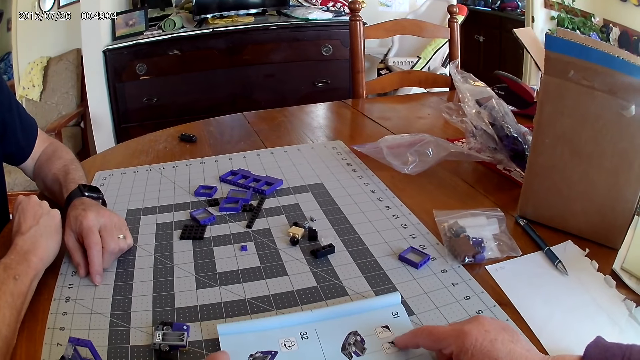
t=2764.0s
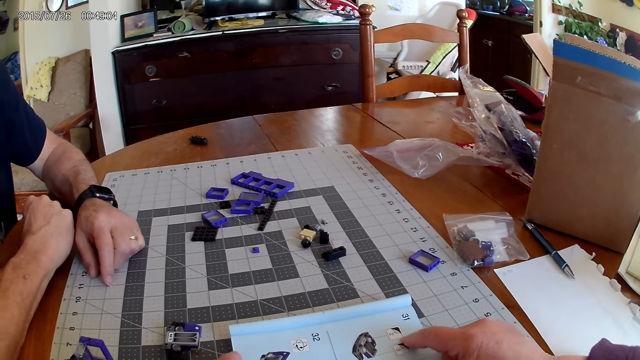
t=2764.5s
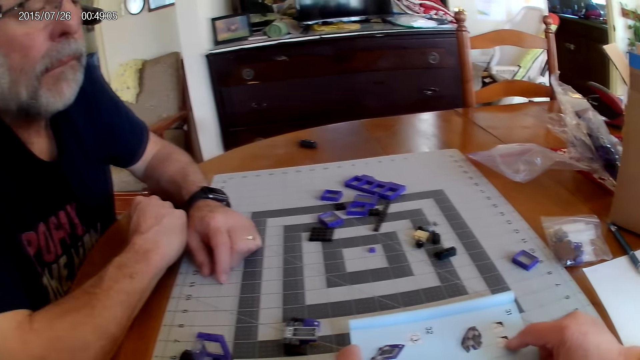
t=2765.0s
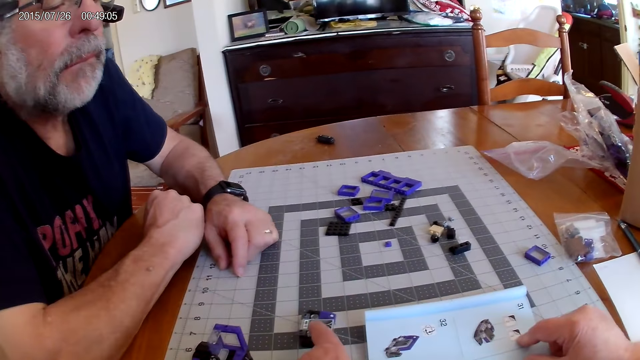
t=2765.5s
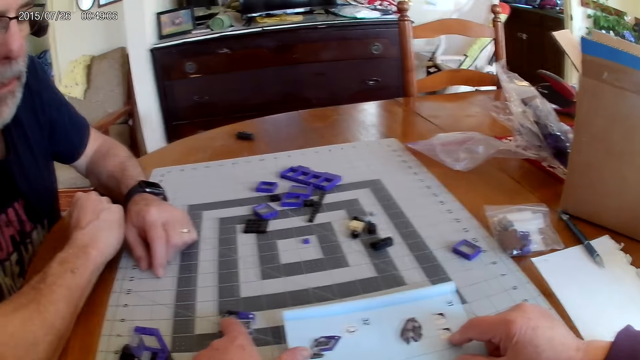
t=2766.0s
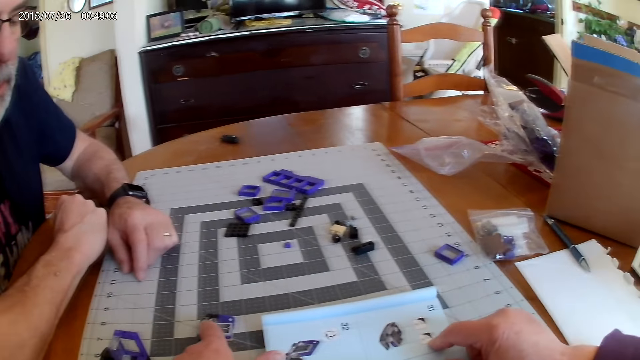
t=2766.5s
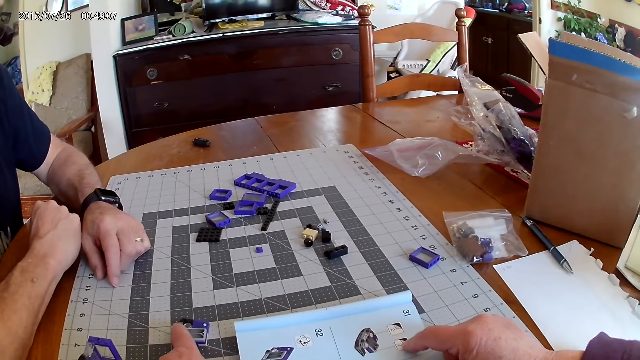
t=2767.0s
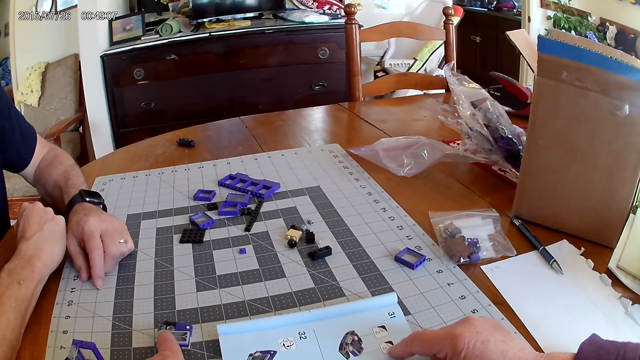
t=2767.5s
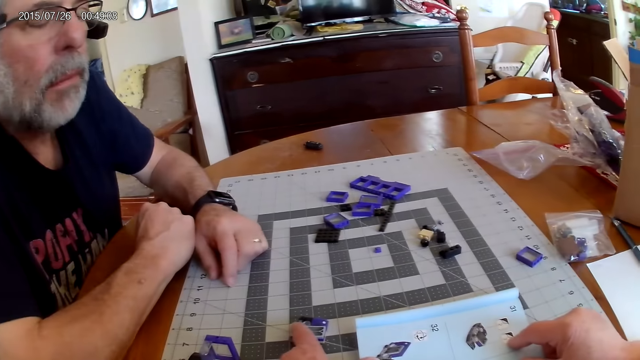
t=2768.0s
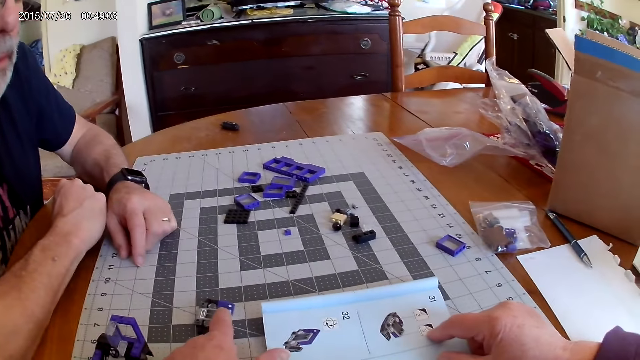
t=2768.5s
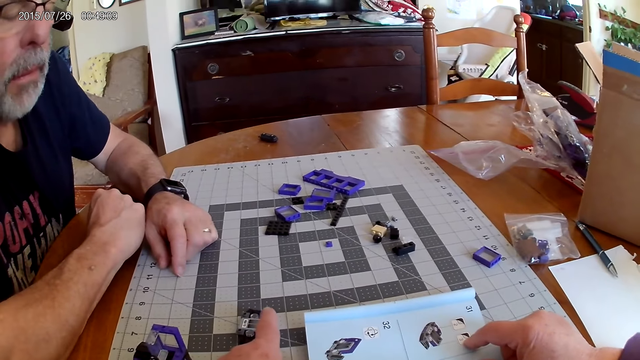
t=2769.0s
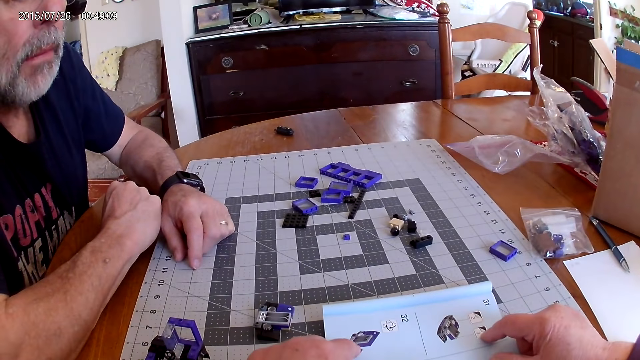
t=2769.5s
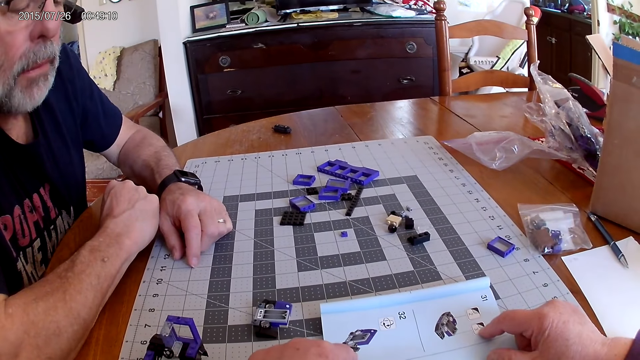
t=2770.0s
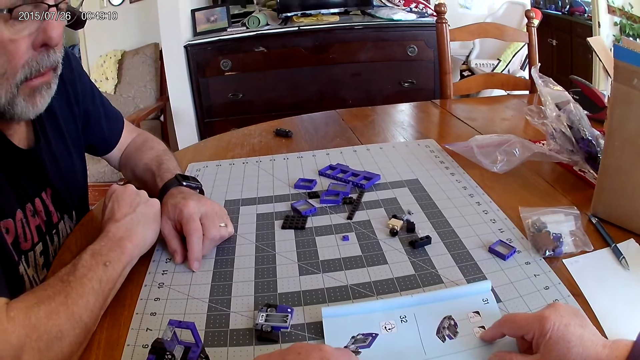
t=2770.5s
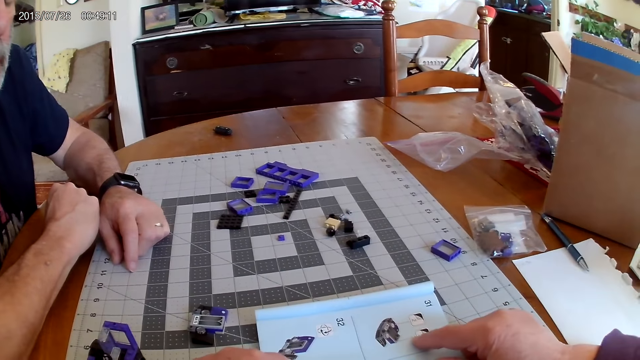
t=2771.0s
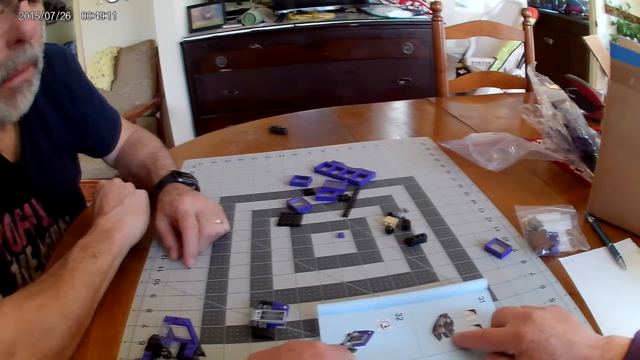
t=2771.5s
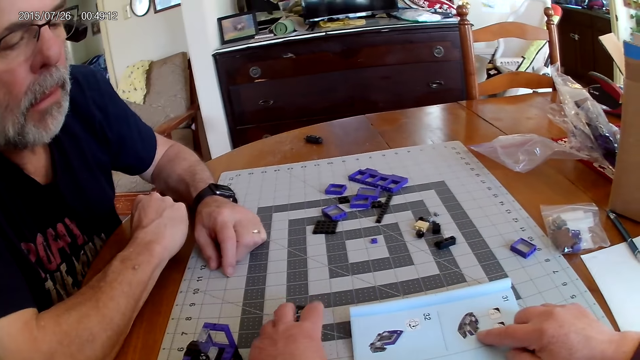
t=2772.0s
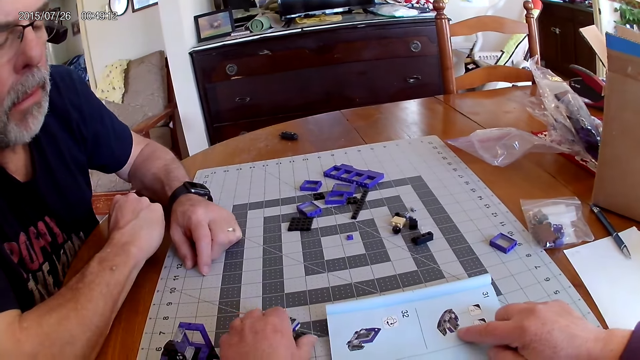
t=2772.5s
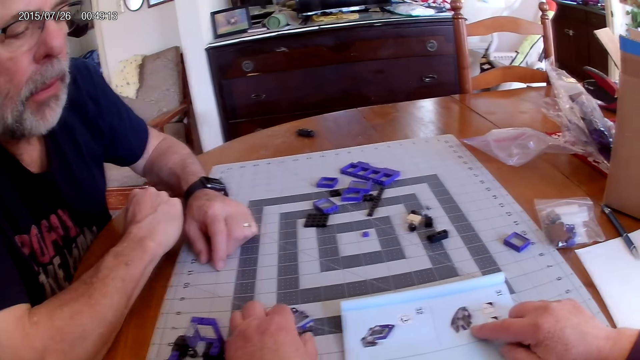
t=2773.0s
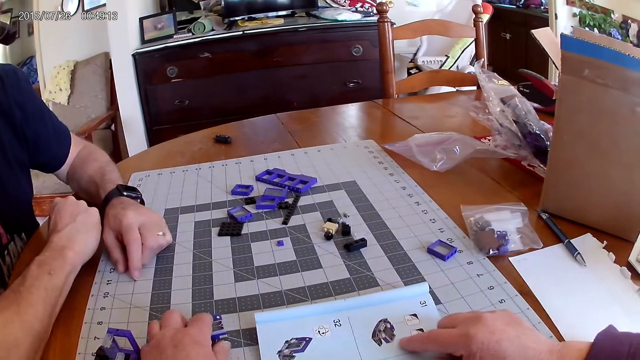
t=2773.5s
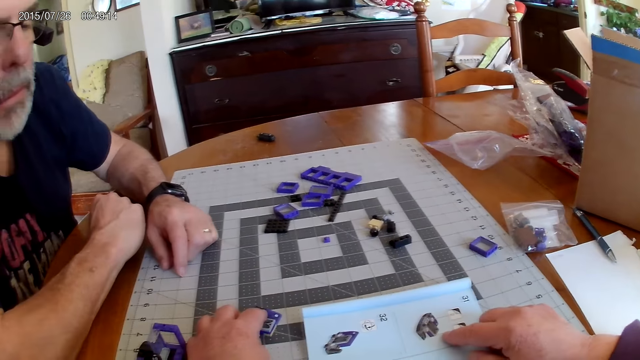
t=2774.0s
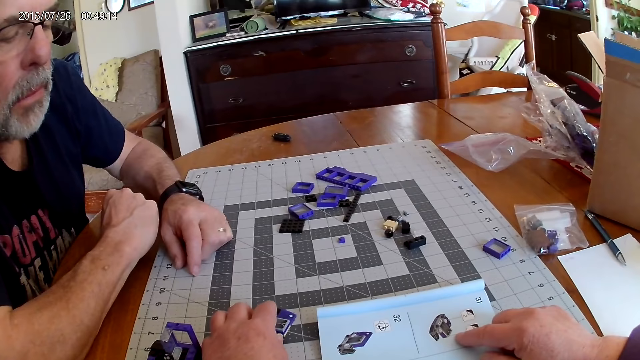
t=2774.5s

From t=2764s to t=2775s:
The camera wearer points at a piece of Lego on the table. They look around. They touch a piece on the board. They turn the piece of Lego on the table. A man looks at the image on the manual.

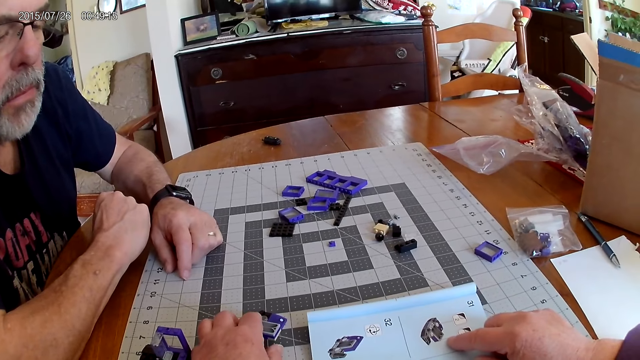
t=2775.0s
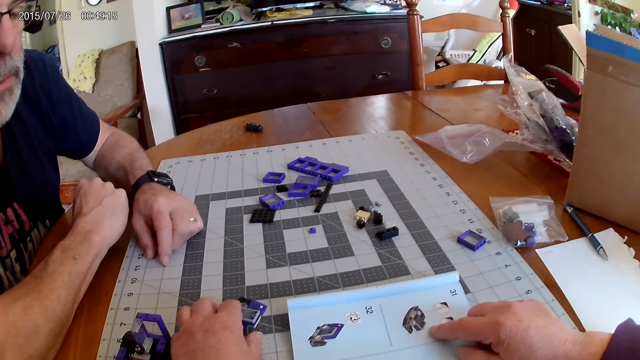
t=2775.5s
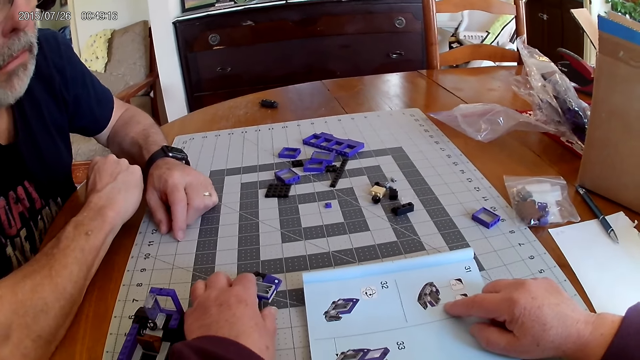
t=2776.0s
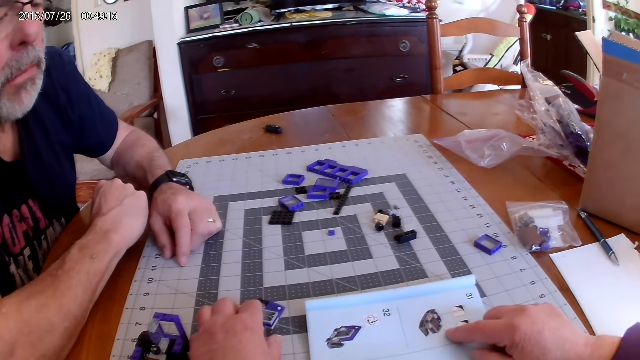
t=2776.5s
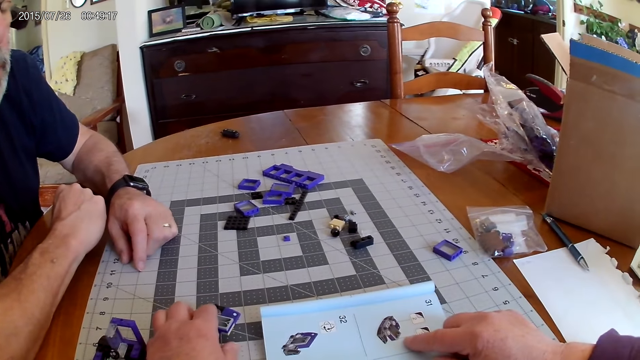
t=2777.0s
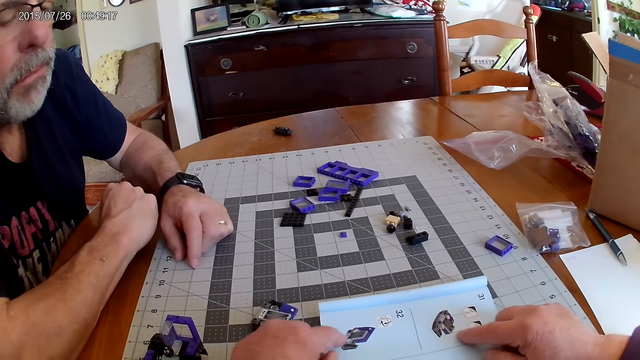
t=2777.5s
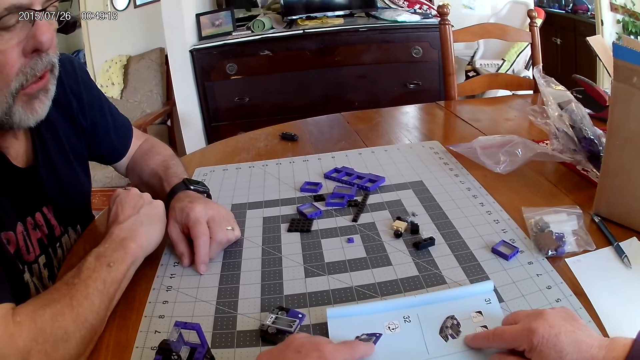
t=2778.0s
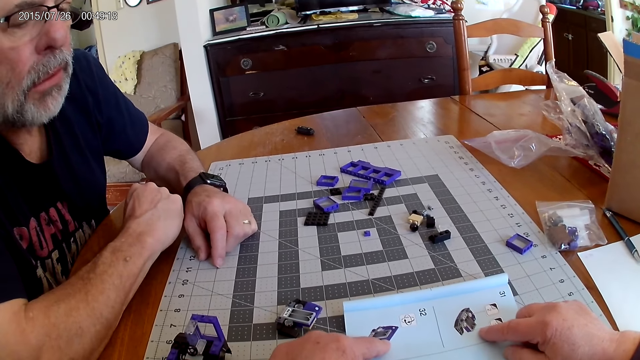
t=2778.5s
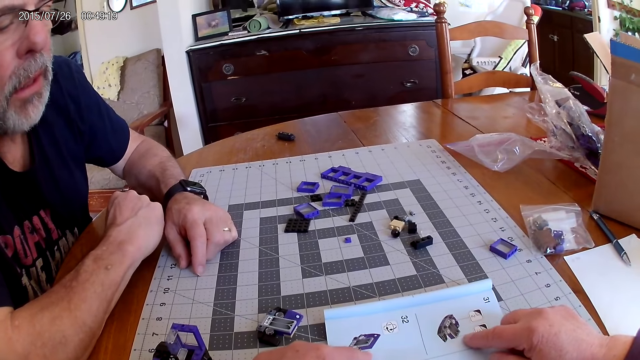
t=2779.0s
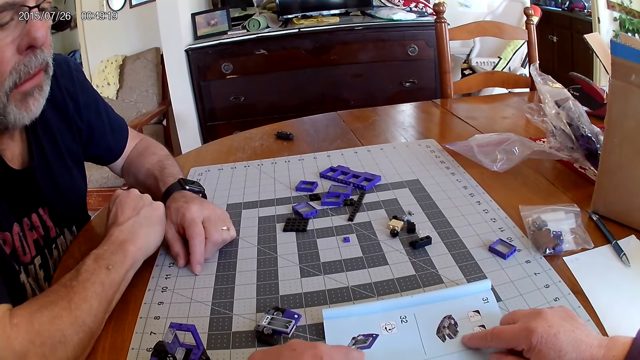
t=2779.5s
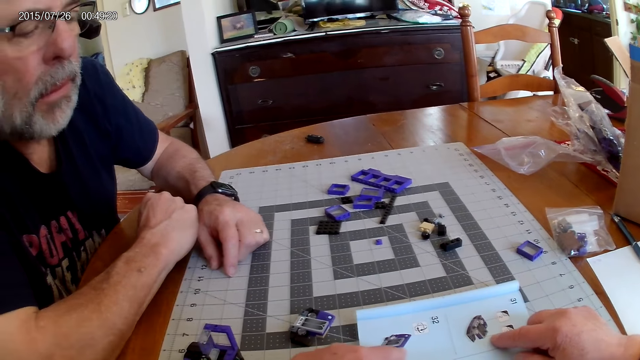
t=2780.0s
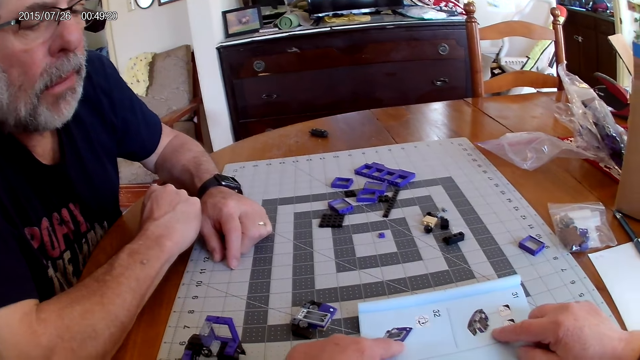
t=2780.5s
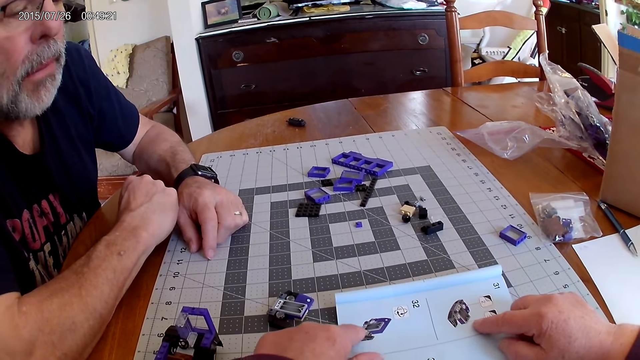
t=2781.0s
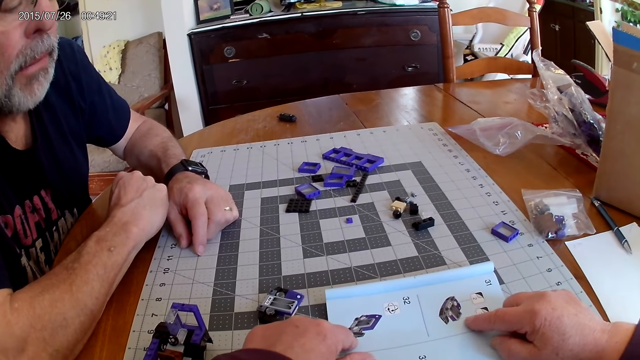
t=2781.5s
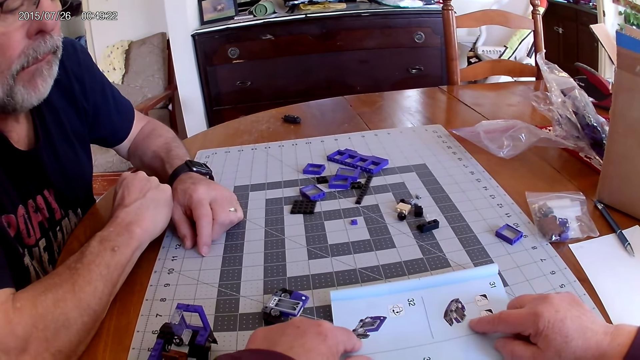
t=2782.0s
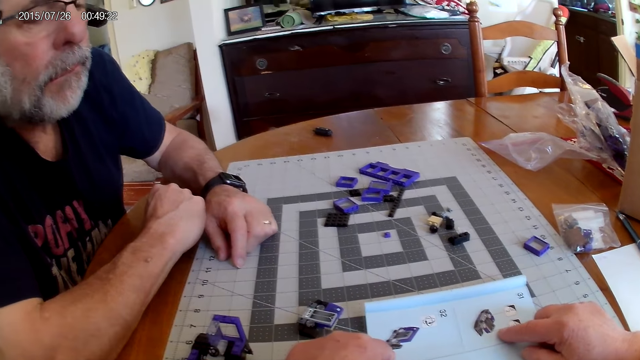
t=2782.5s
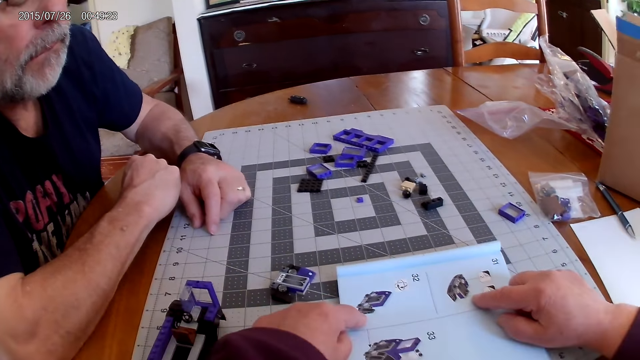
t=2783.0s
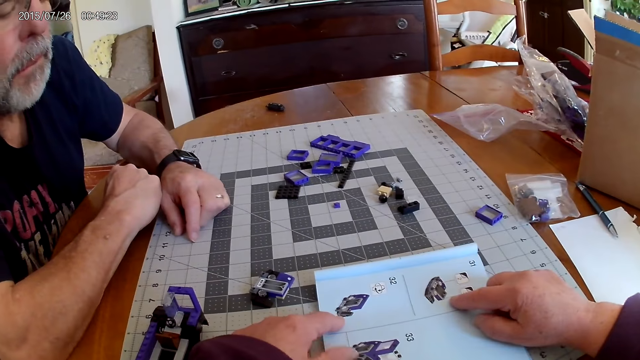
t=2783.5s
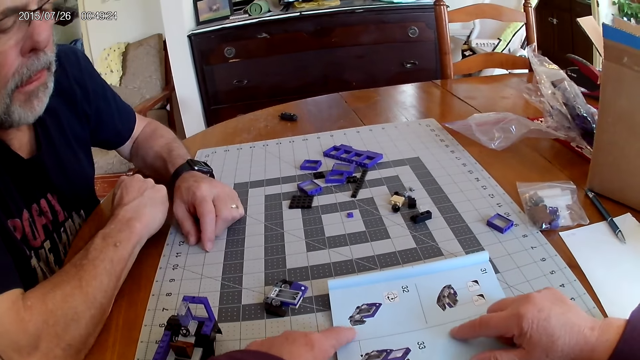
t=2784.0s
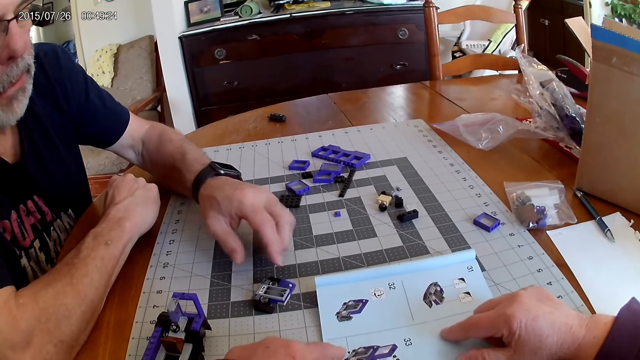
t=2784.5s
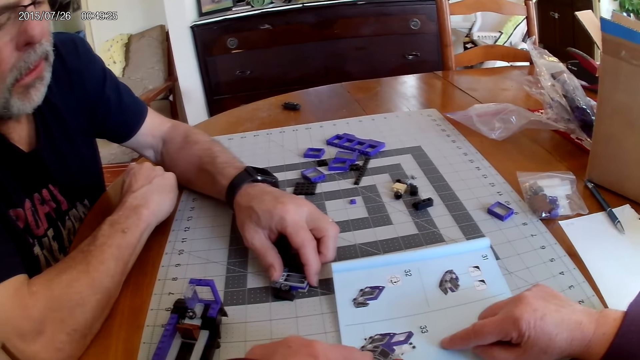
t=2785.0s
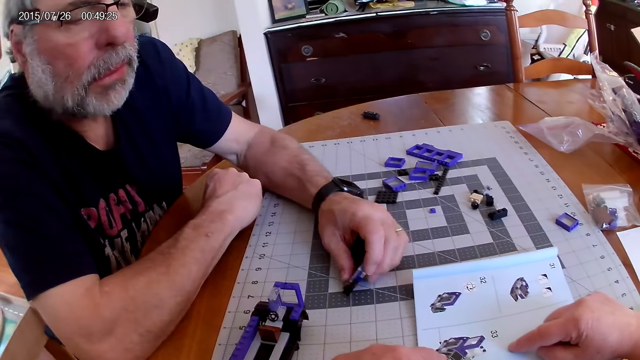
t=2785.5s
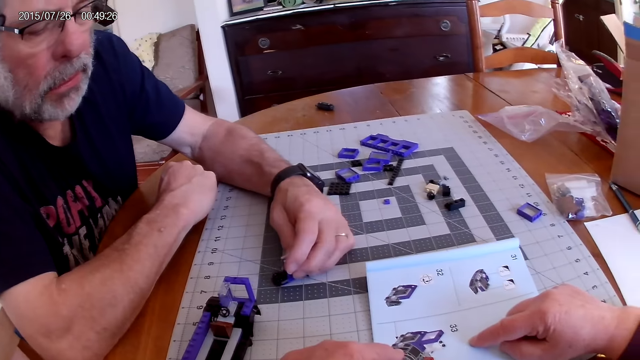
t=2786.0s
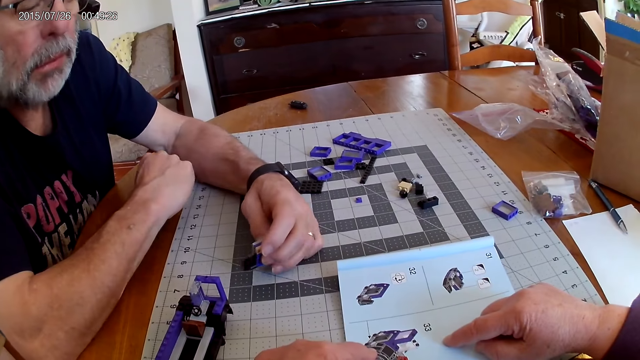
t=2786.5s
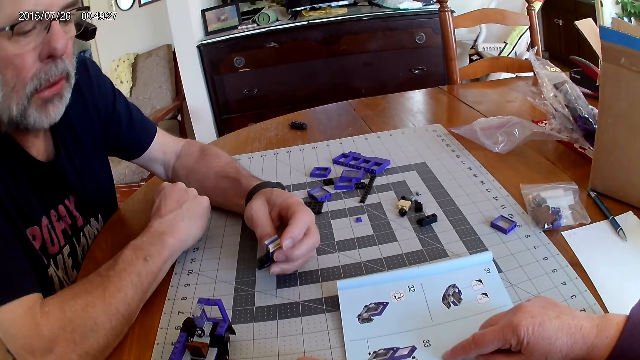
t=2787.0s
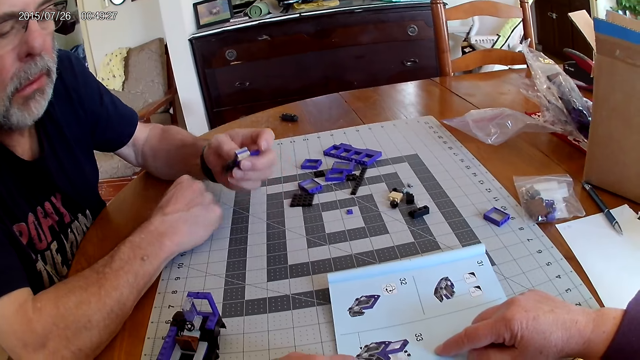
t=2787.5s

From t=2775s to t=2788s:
The camera wearer looks around. They point at the book. They look at the picture at the manual. They look around. A man moves a hand and picks pieces of Lego on the table.
